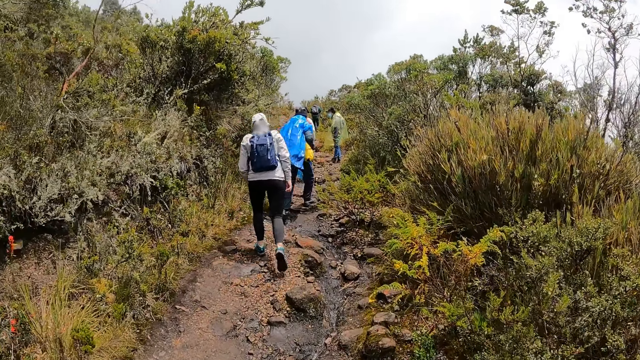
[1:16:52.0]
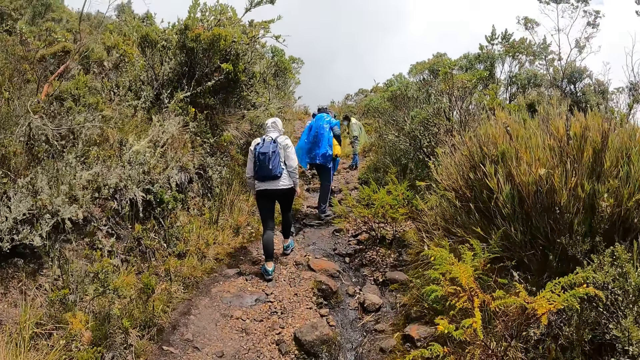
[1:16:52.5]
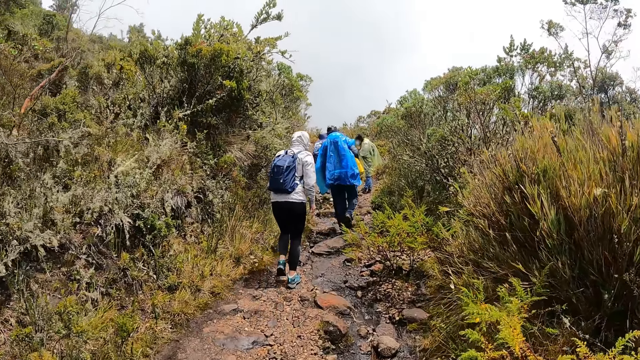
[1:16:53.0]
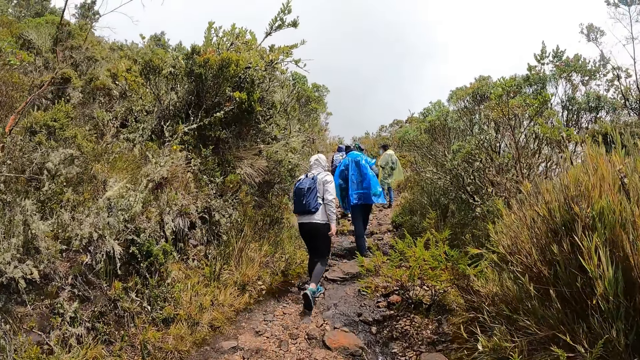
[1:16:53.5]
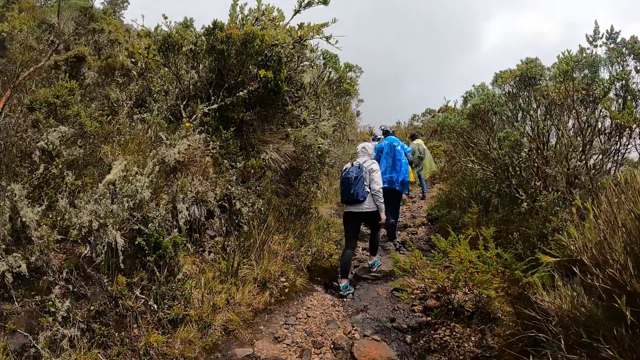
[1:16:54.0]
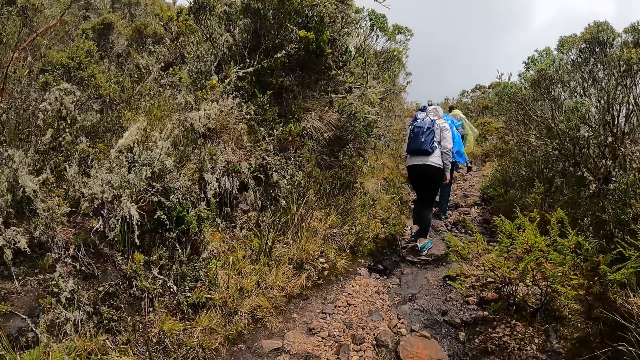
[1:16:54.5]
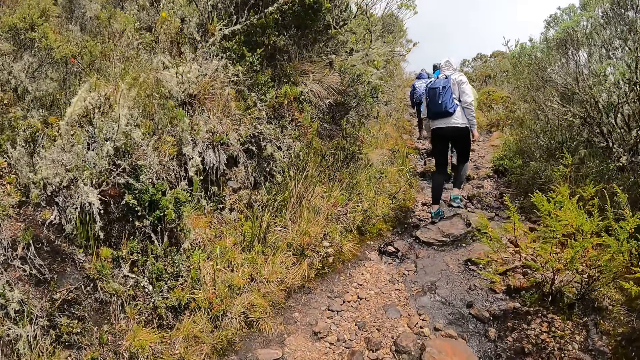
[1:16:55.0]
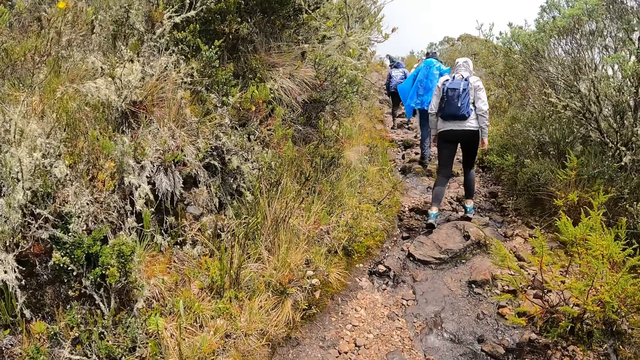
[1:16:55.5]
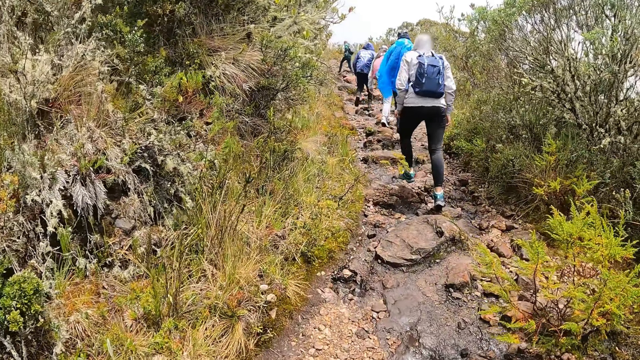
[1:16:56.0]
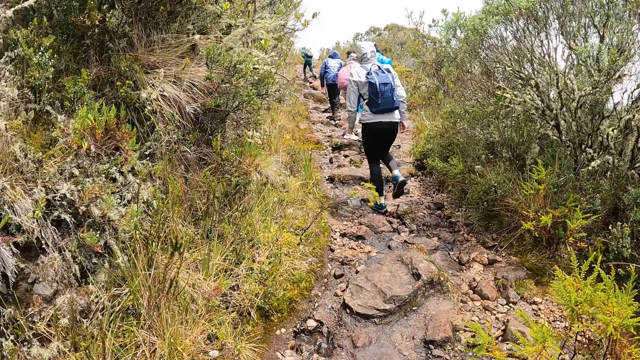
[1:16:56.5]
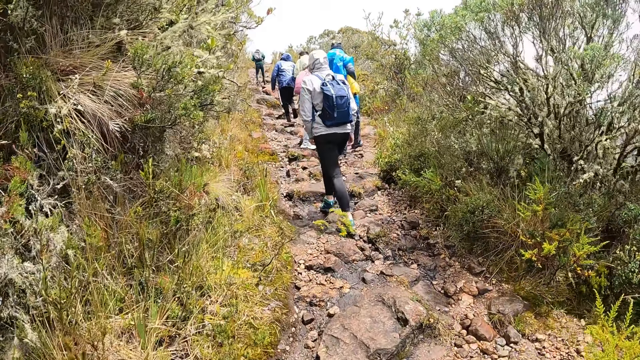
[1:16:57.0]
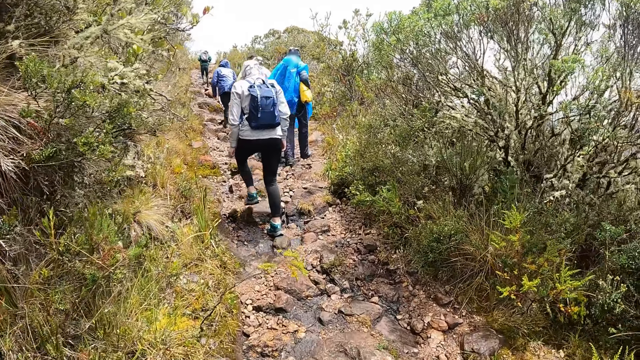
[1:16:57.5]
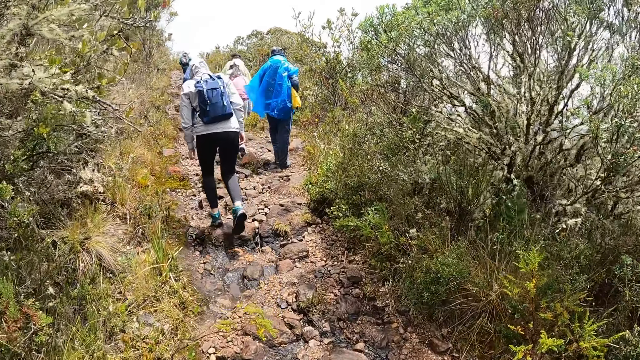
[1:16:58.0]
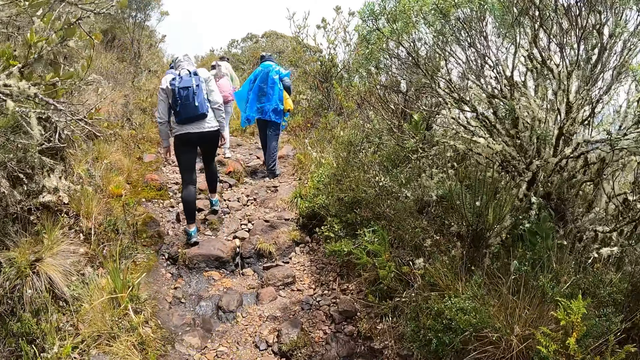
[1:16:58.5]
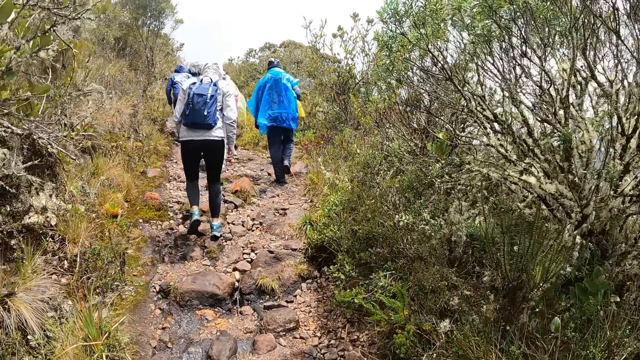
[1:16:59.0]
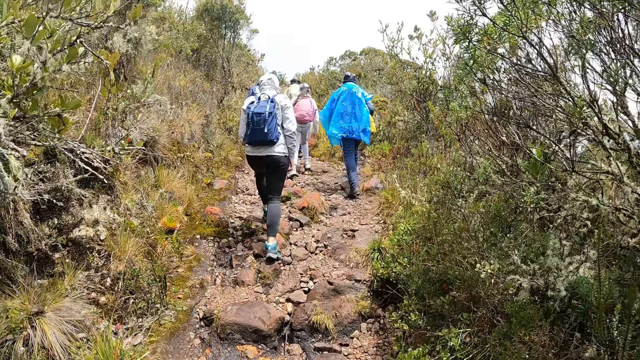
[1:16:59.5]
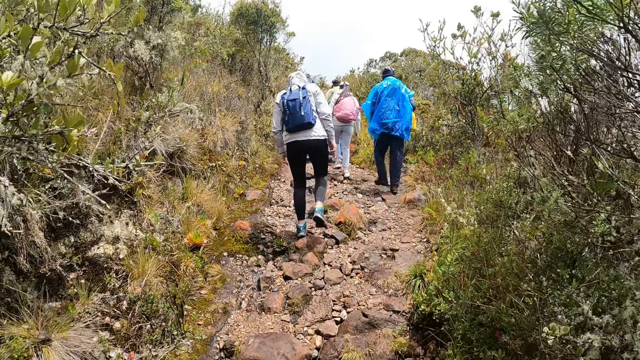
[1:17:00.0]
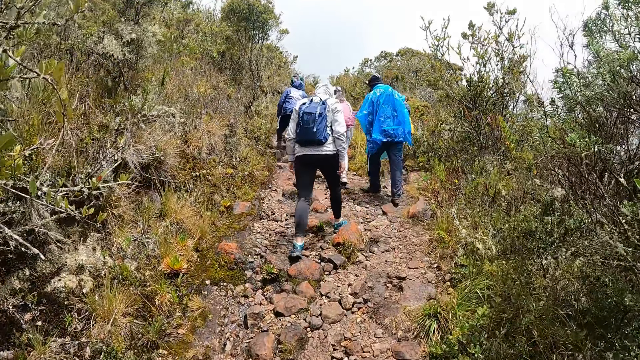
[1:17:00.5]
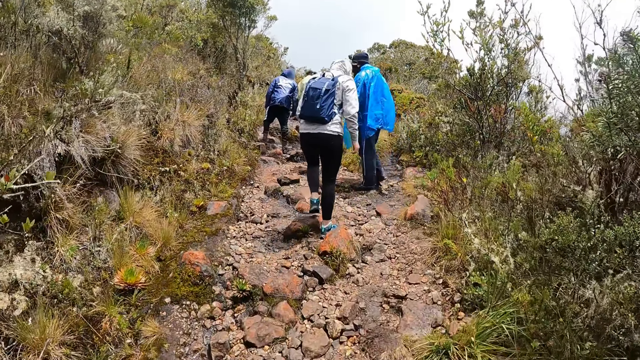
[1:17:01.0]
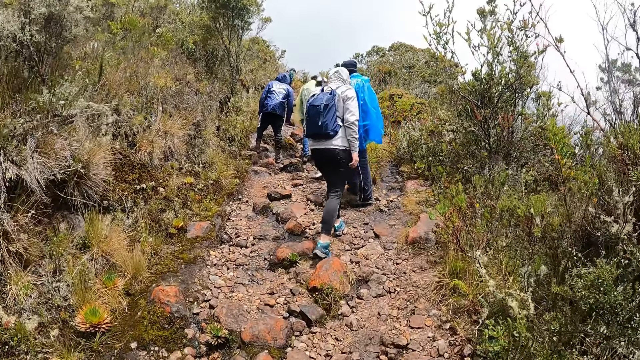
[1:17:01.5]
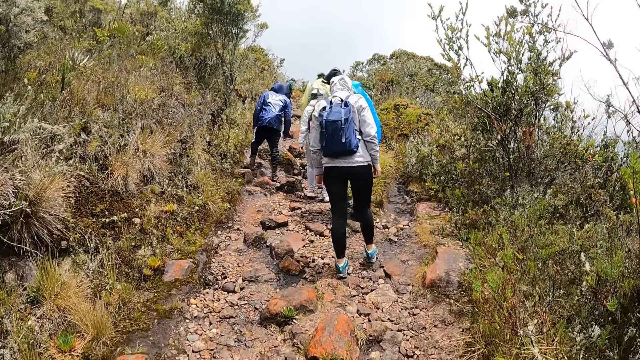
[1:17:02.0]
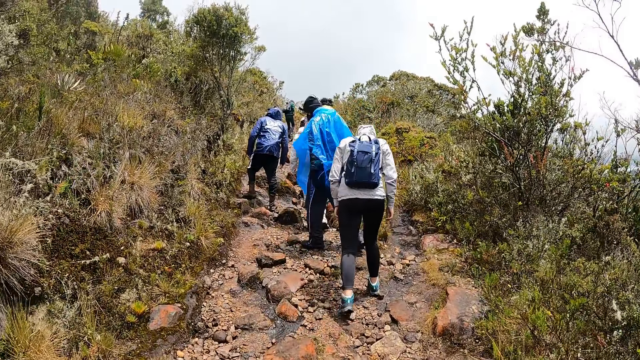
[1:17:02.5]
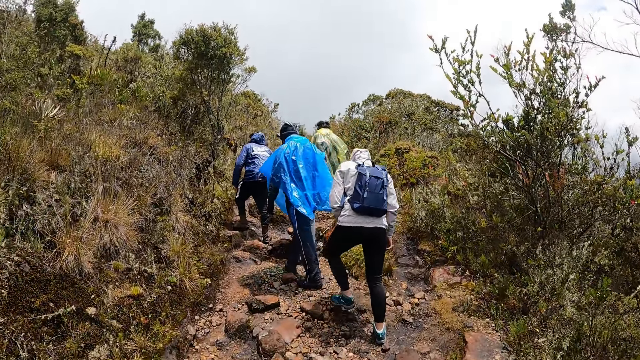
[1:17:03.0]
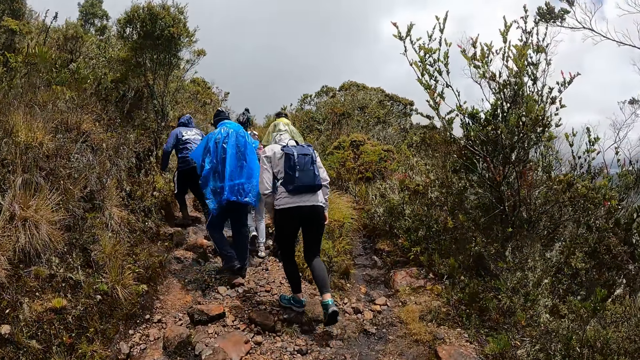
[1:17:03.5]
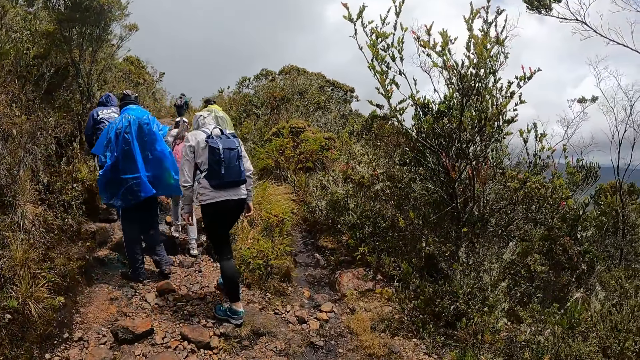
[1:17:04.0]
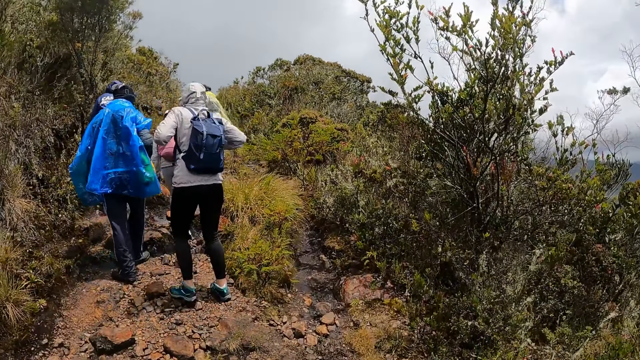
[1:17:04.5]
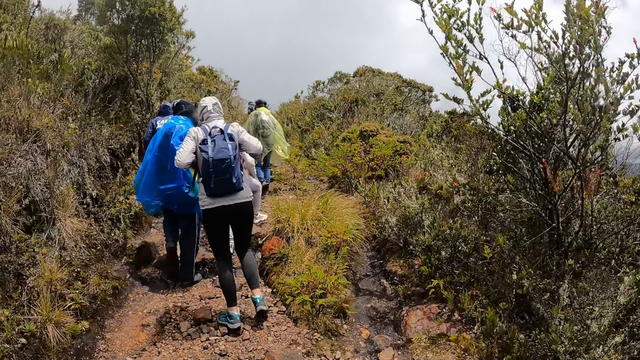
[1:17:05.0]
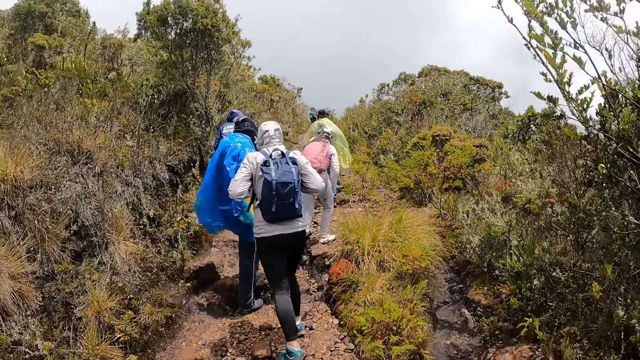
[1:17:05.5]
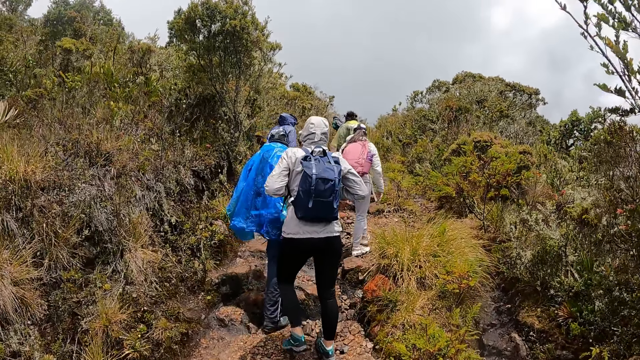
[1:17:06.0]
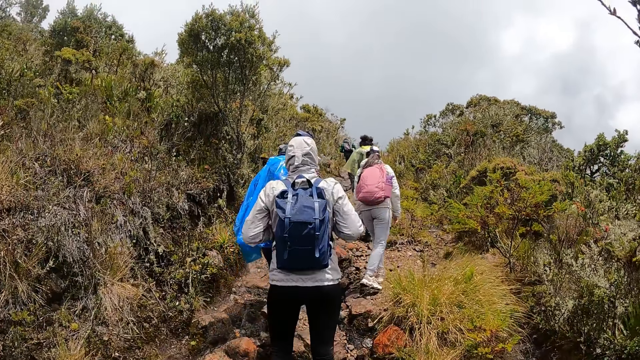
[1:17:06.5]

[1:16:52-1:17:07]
The man walks. Another man stops and walks.

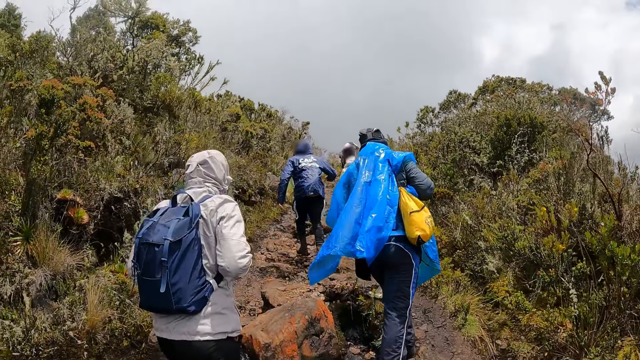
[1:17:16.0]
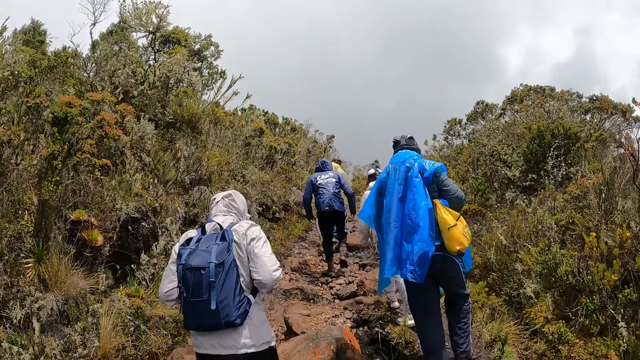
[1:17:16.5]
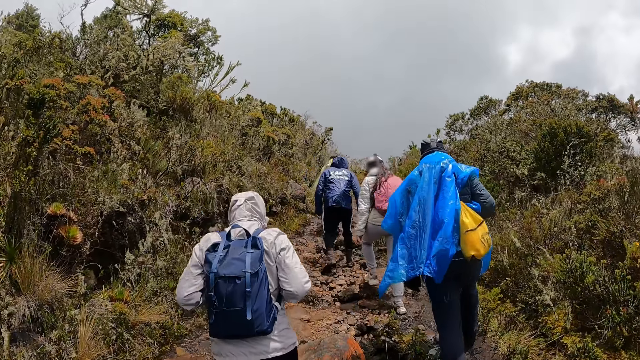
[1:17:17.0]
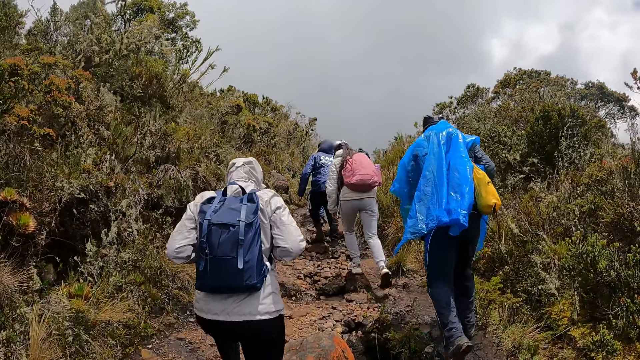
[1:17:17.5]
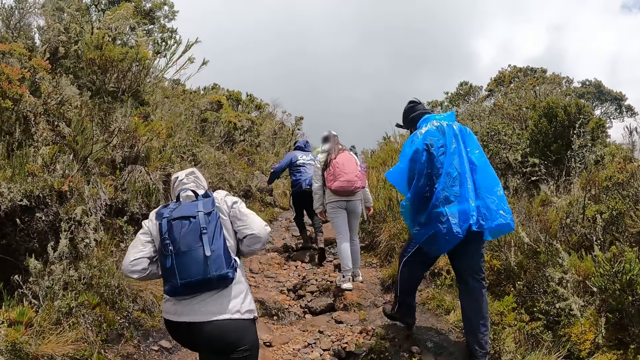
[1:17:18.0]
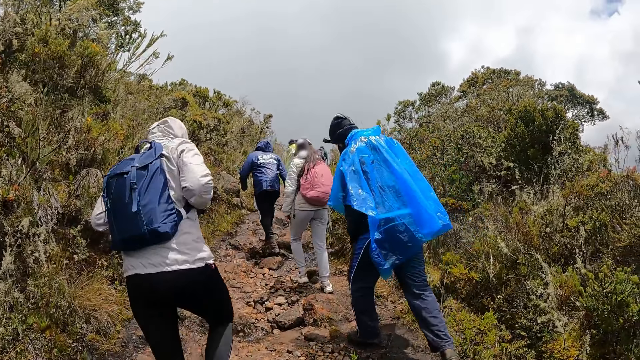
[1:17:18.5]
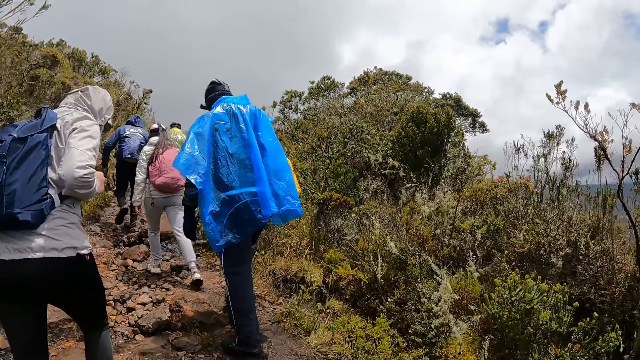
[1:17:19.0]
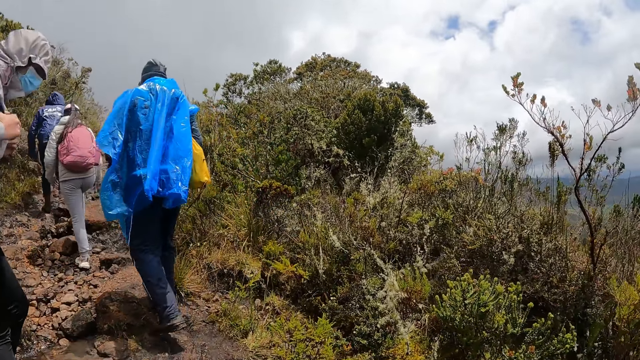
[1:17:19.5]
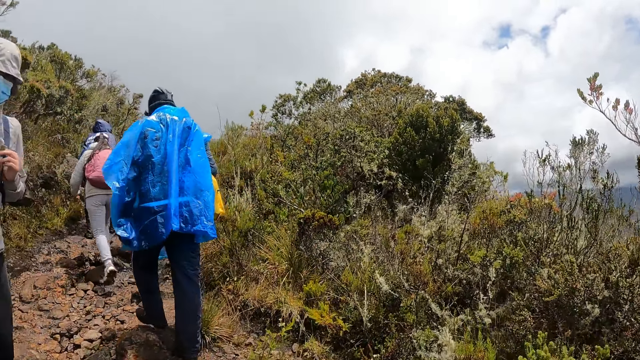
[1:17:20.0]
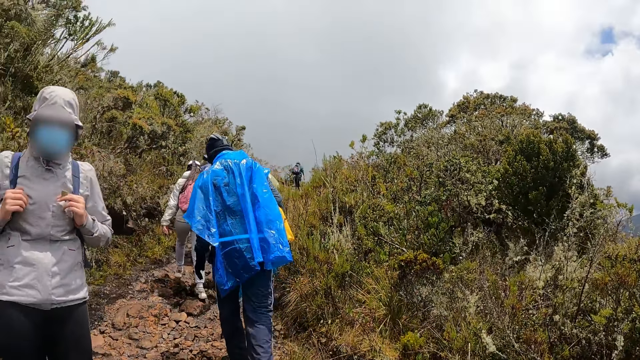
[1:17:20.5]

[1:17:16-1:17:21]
The camera wearer interacts with a man. The man stops.
